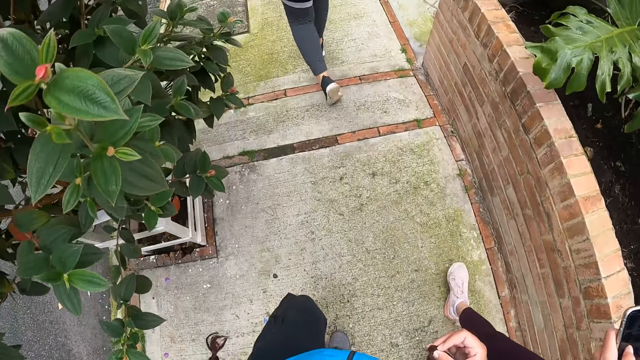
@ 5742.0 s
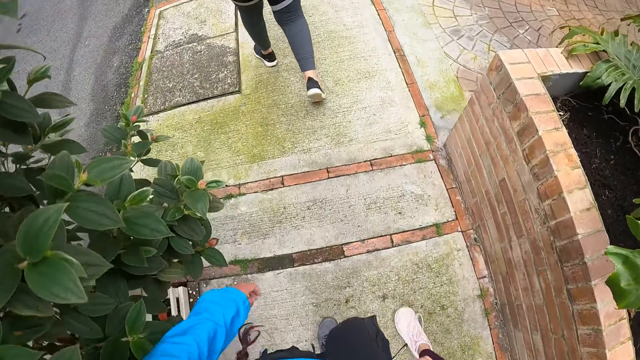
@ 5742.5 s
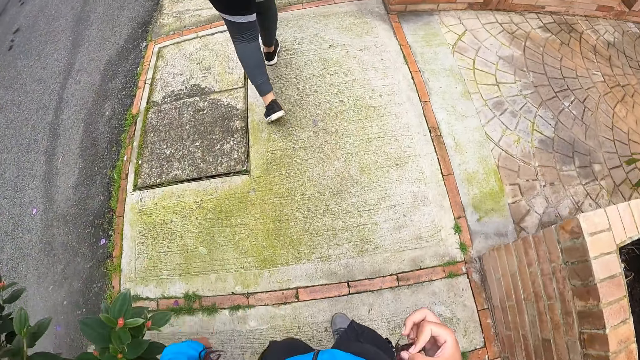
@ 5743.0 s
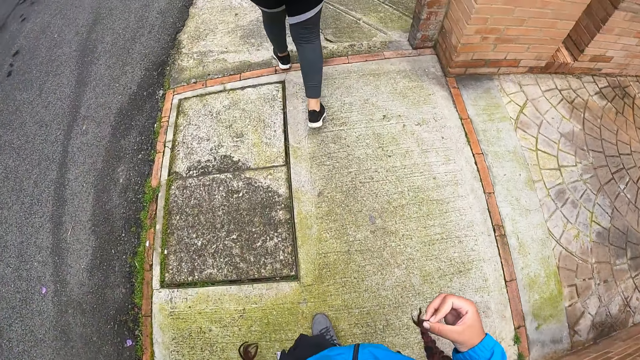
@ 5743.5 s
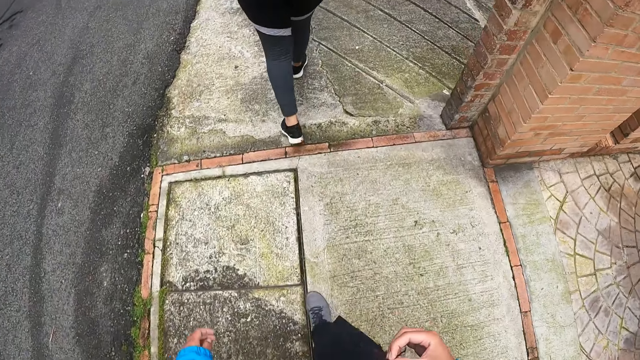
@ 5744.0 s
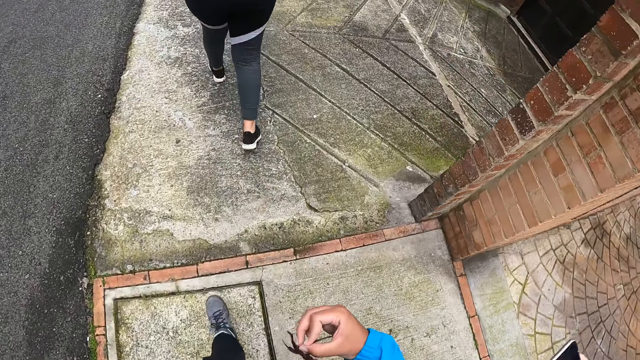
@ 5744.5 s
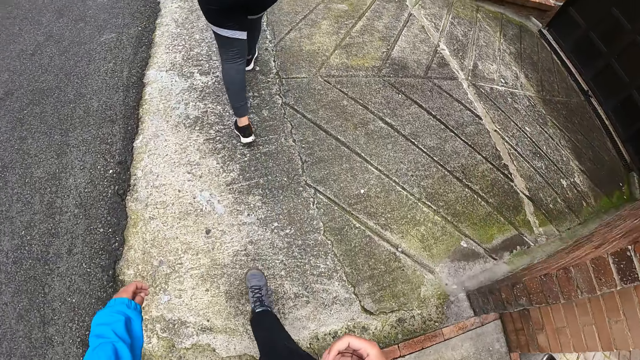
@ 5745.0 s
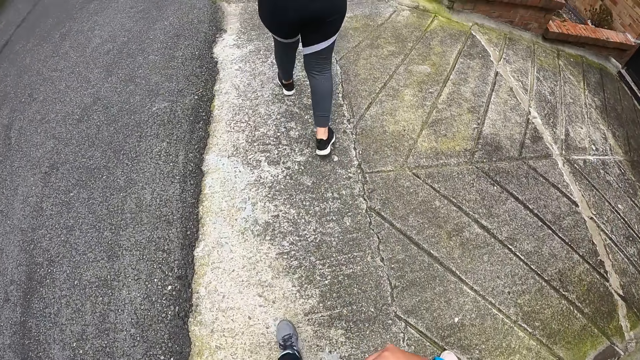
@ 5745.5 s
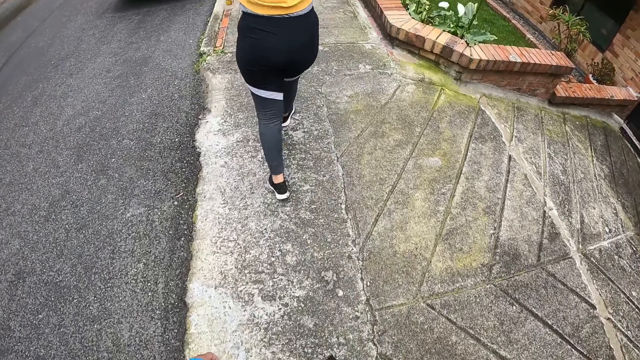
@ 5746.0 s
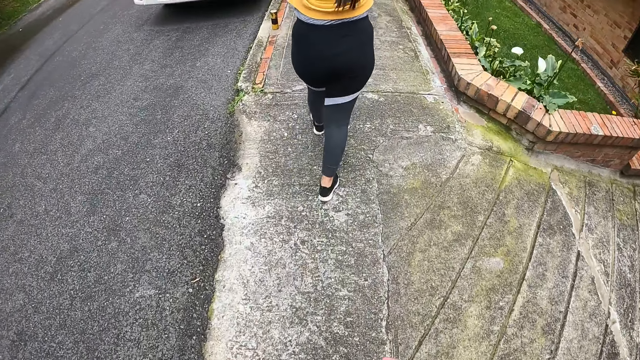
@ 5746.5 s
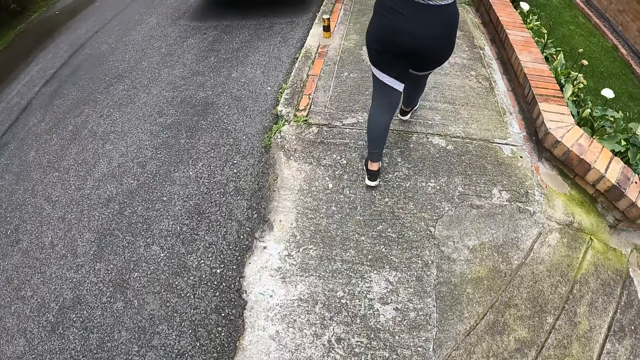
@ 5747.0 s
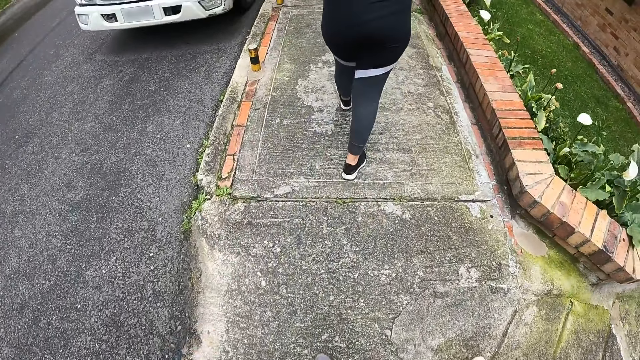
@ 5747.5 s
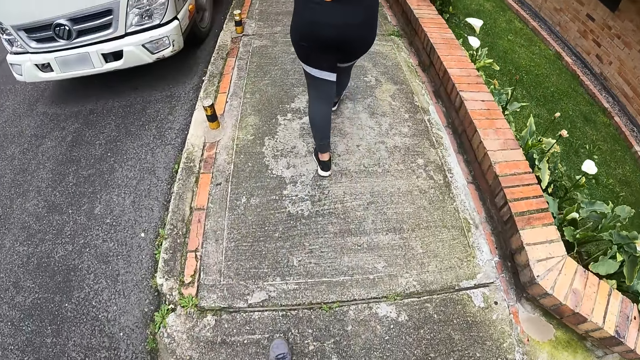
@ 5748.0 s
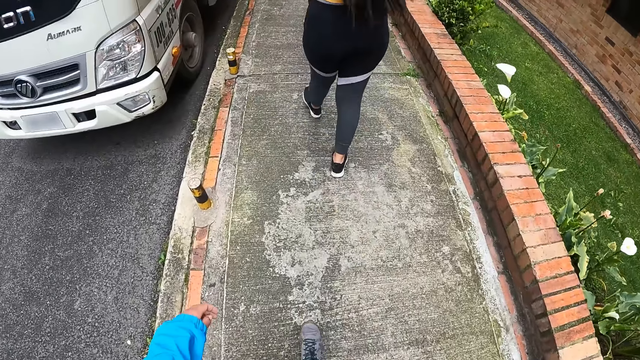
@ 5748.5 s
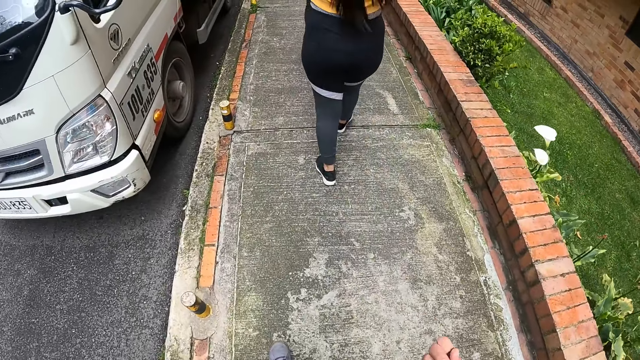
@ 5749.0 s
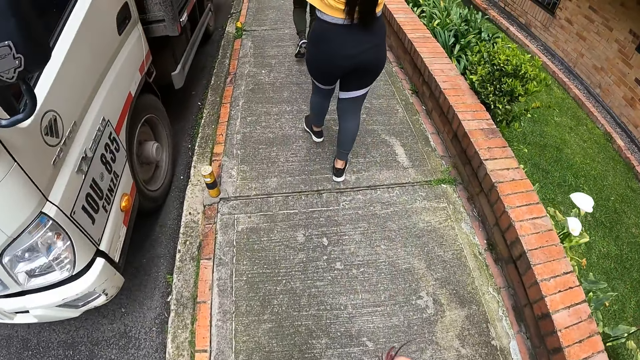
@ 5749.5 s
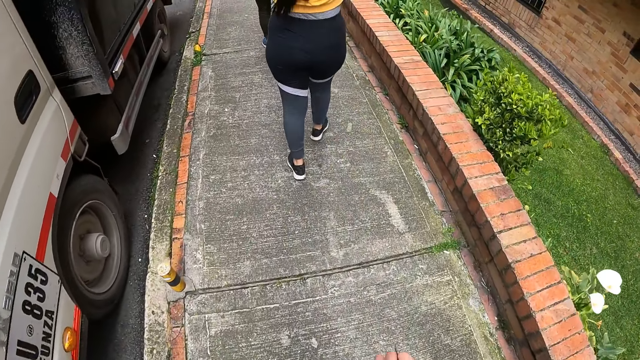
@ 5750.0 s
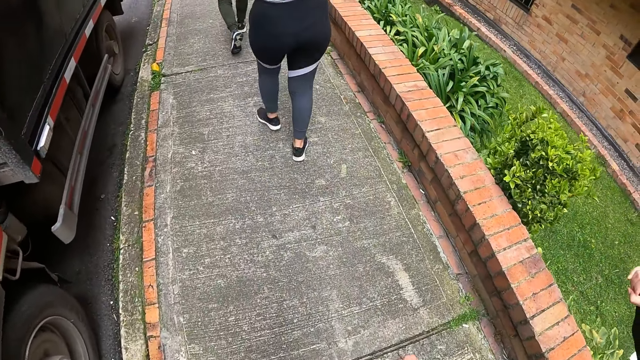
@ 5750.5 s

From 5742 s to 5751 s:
The camera wearer walks.

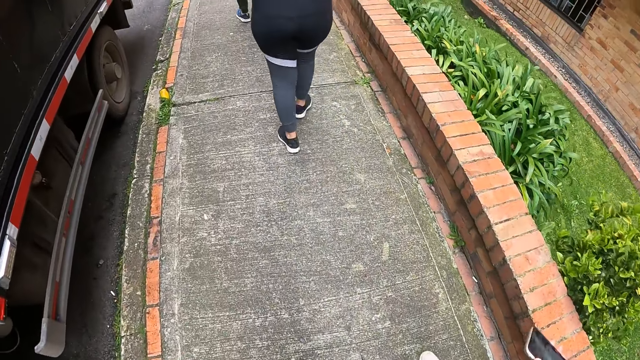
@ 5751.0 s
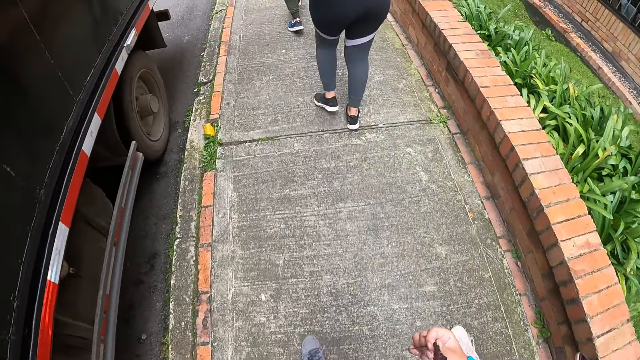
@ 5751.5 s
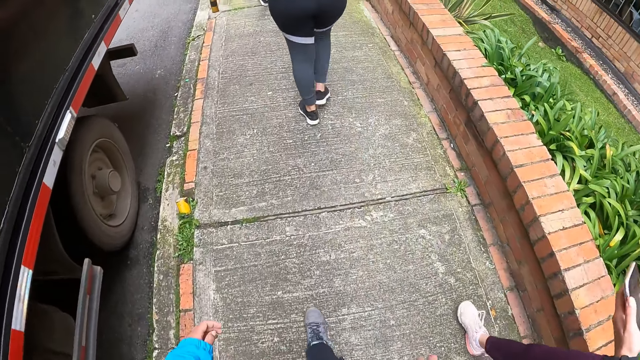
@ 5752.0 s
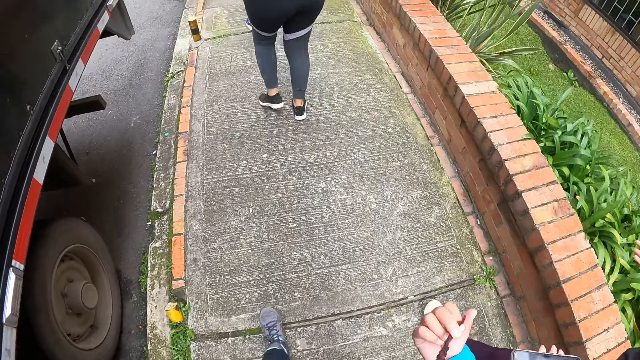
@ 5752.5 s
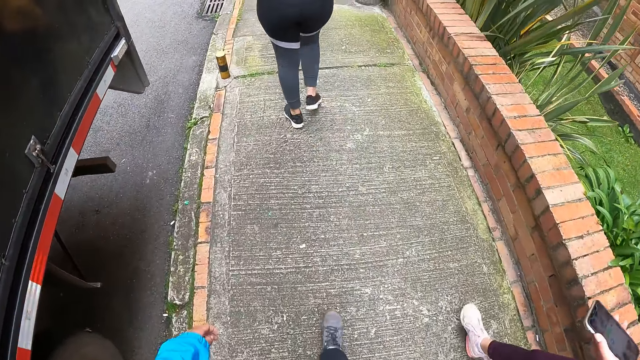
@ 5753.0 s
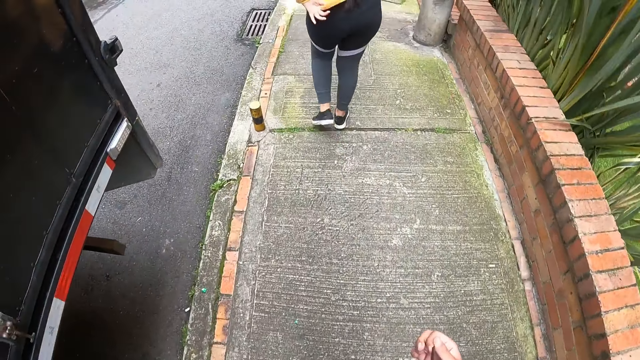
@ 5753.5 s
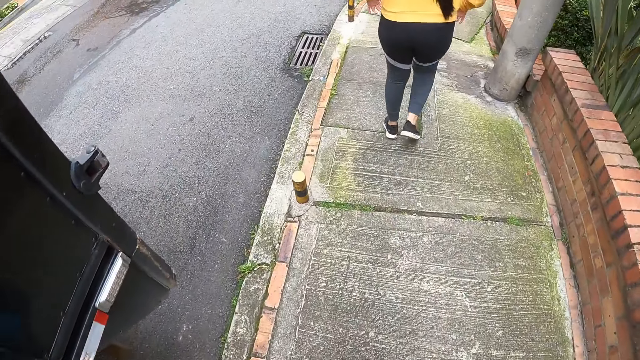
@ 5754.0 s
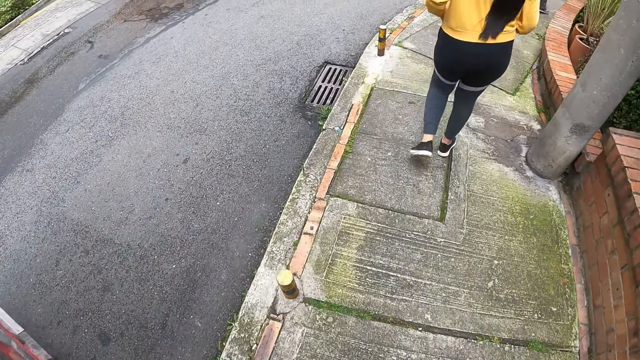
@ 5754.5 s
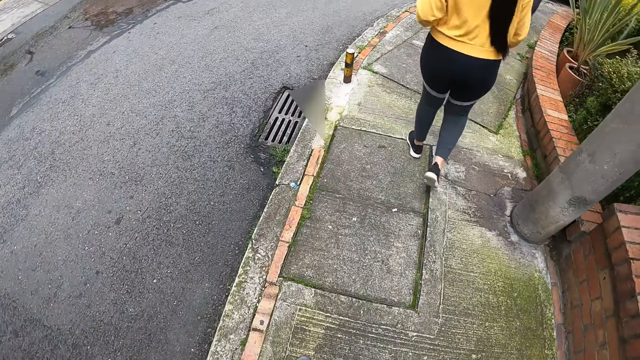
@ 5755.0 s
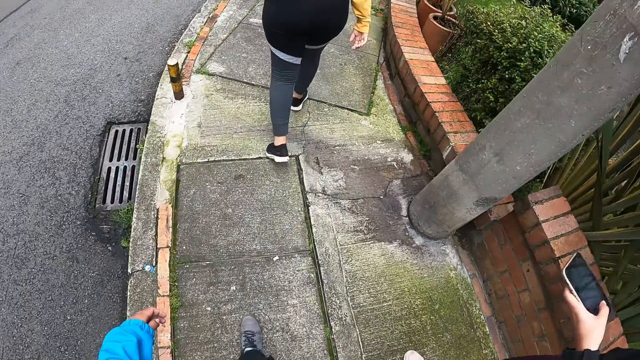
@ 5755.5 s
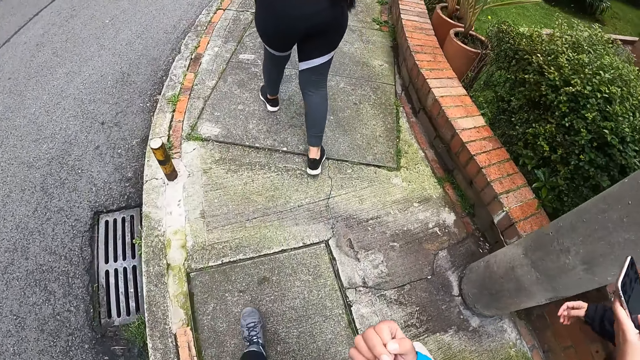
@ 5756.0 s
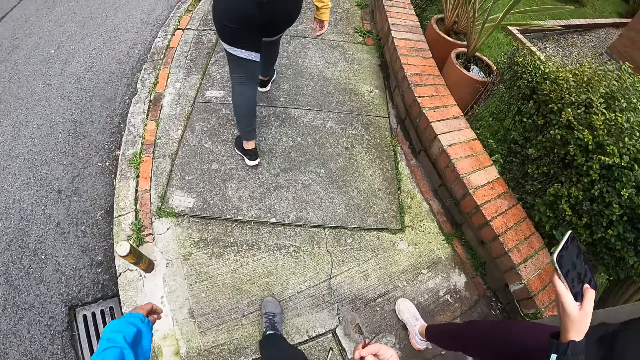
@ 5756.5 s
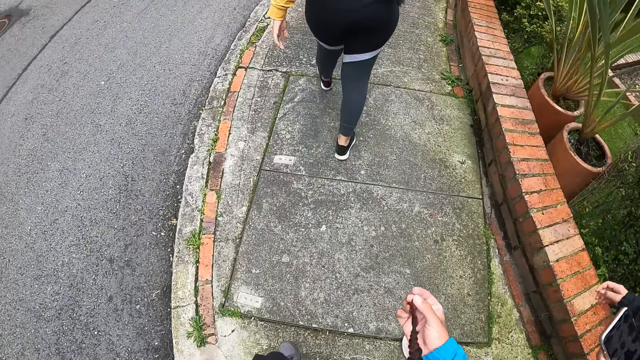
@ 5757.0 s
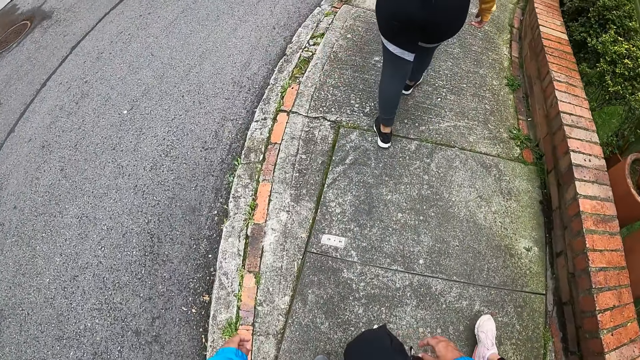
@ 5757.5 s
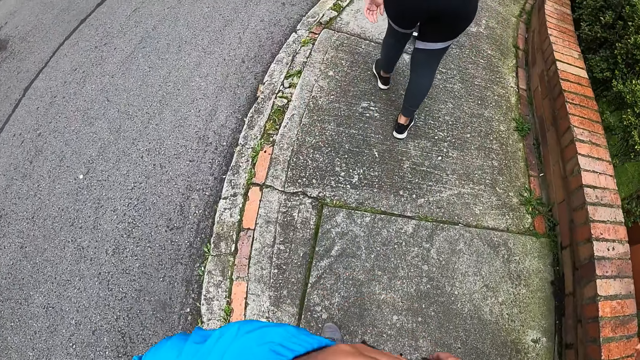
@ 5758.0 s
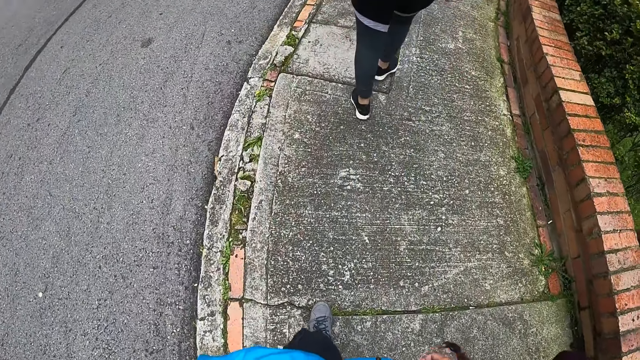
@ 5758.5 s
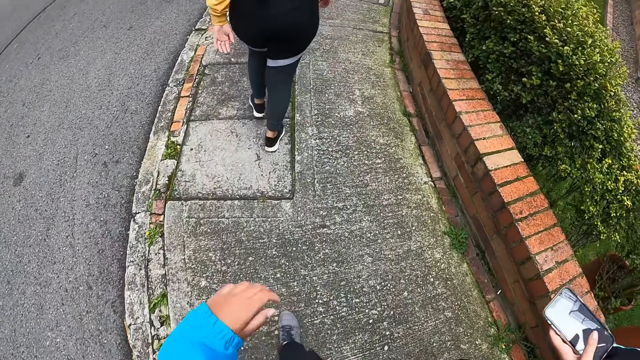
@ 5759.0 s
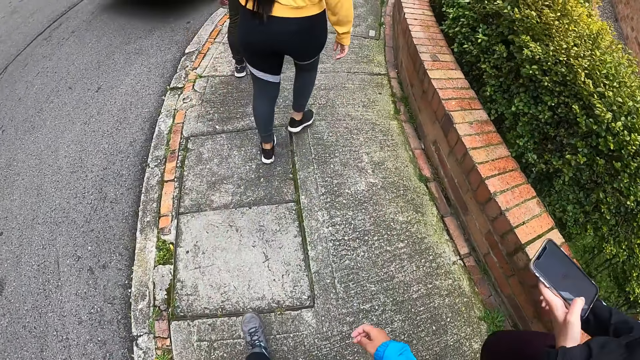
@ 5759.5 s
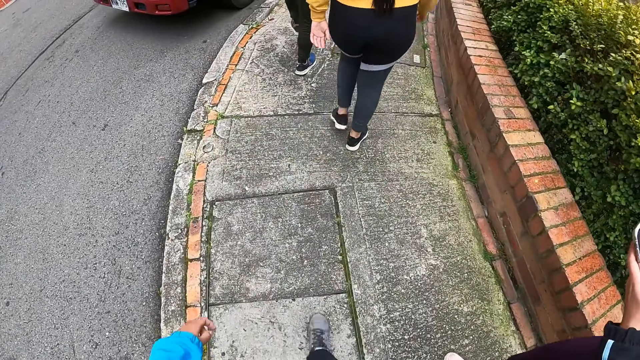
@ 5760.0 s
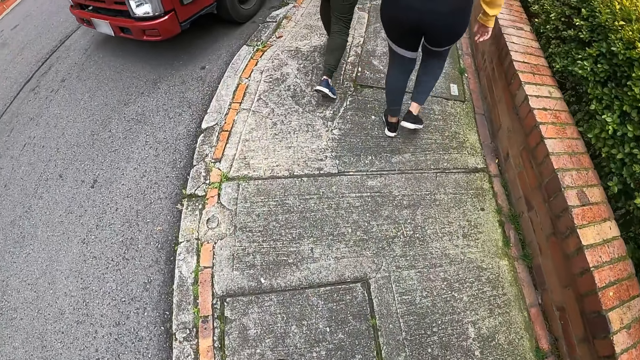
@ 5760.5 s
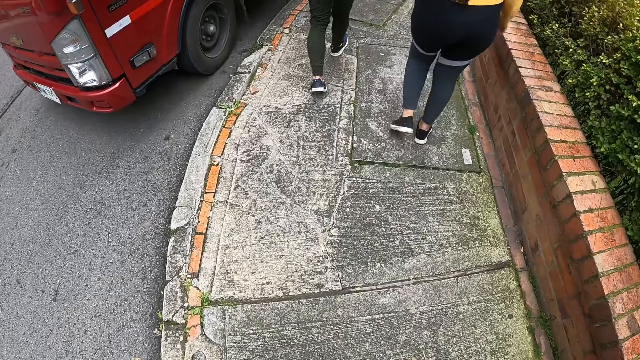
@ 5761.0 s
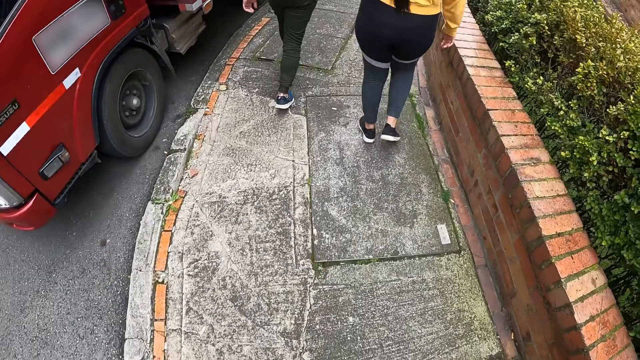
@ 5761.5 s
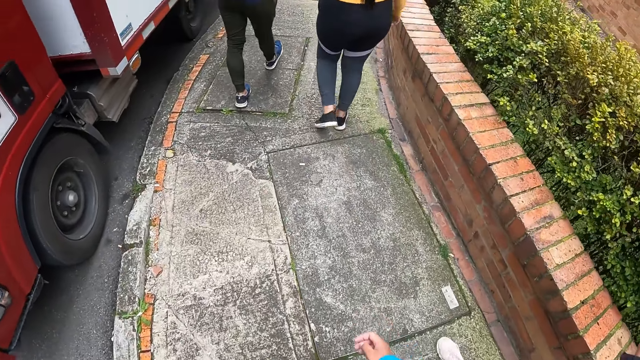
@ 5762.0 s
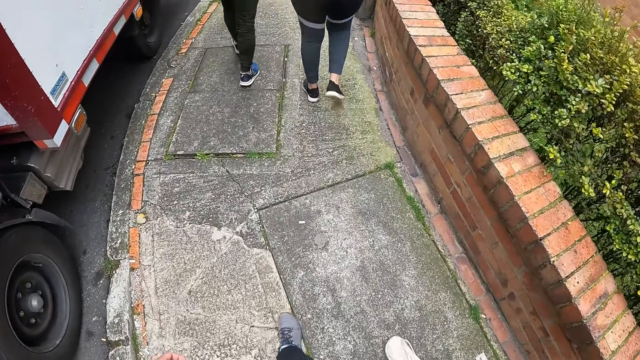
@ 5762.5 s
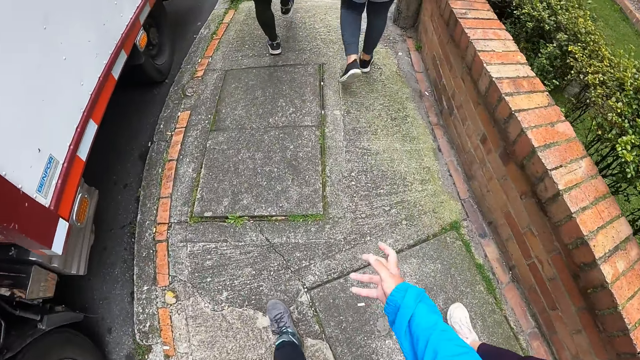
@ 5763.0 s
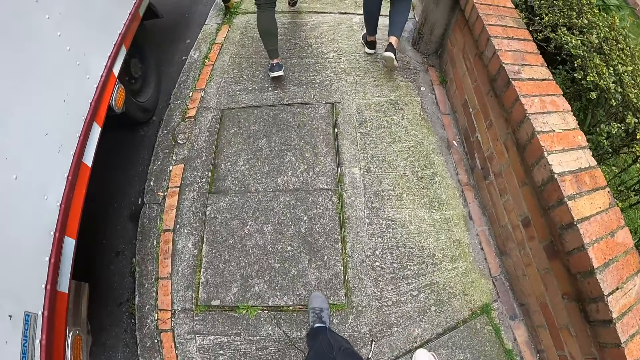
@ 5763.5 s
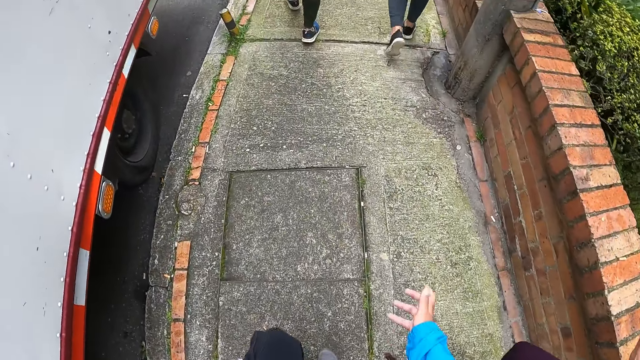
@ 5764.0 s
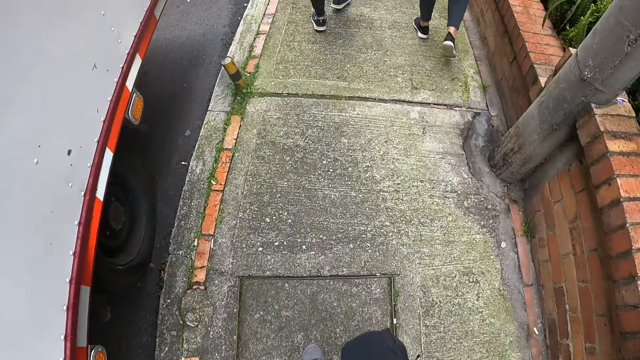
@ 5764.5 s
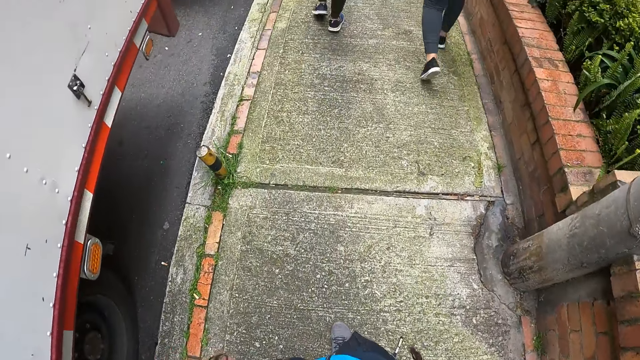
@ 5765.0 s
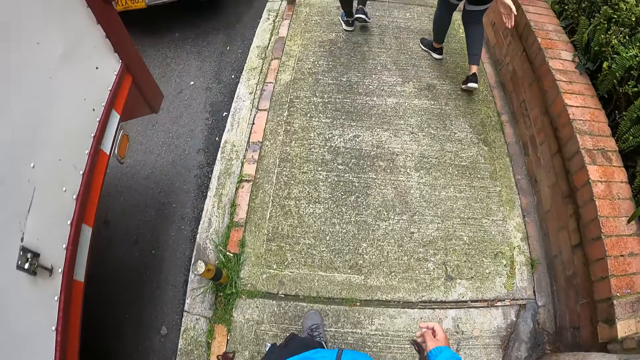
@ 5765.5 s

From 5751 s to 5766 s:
A woman adjusts a cloth on her body with both hands. Another woman operates the phone with her left hand. The camera wearer raises her left hand. She walks.
